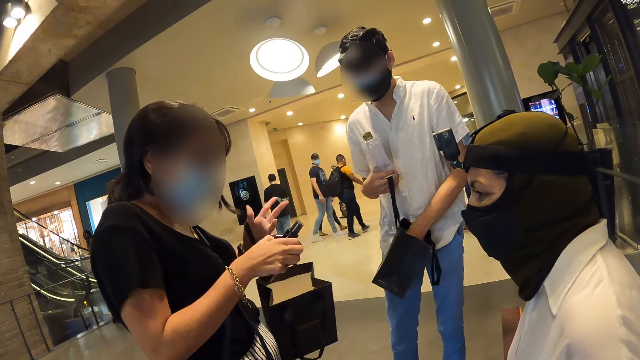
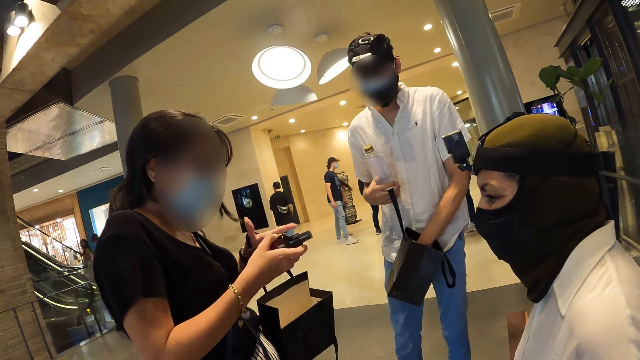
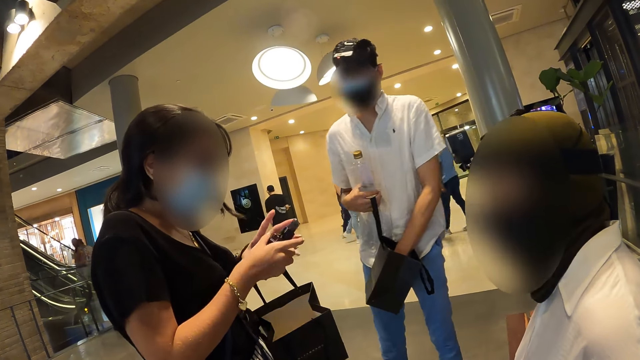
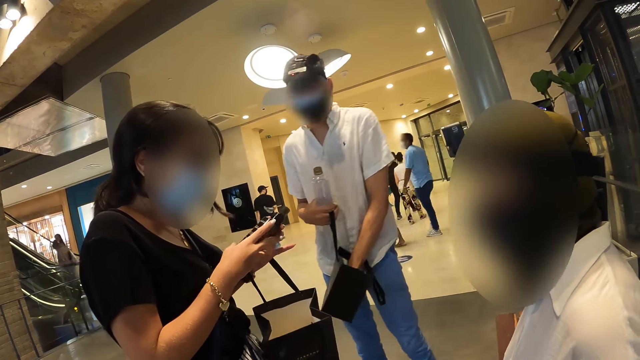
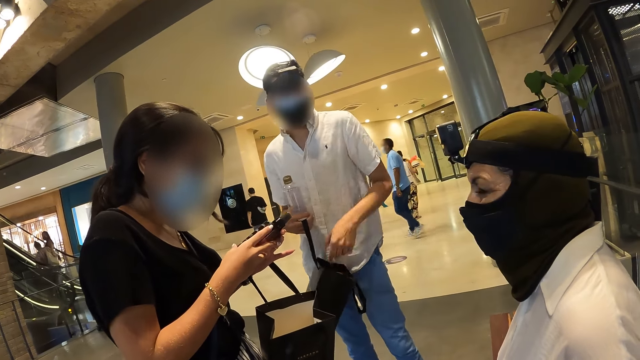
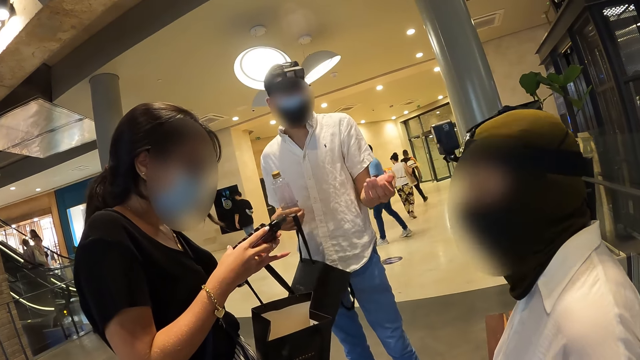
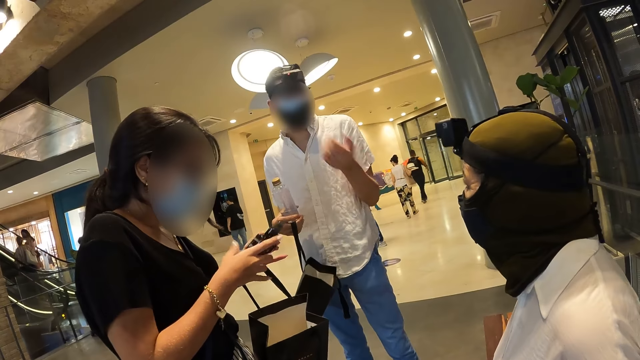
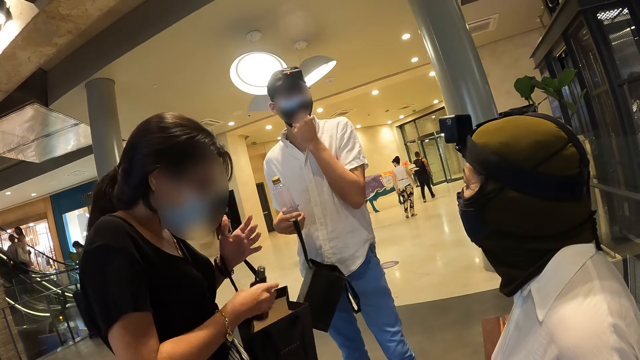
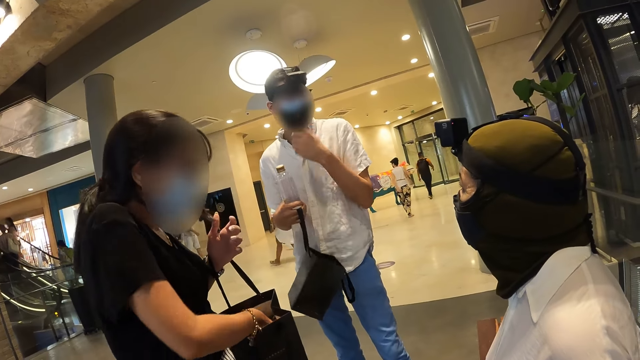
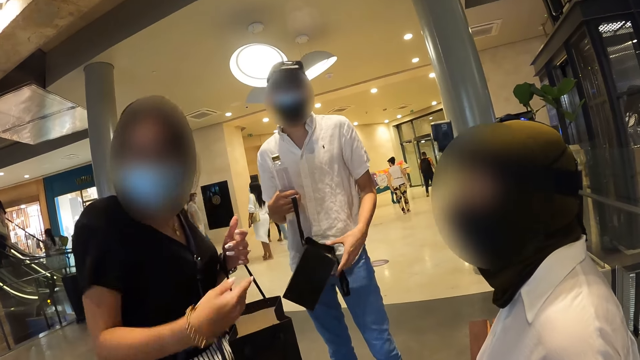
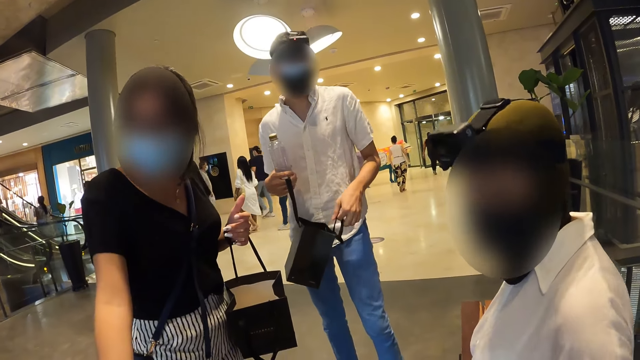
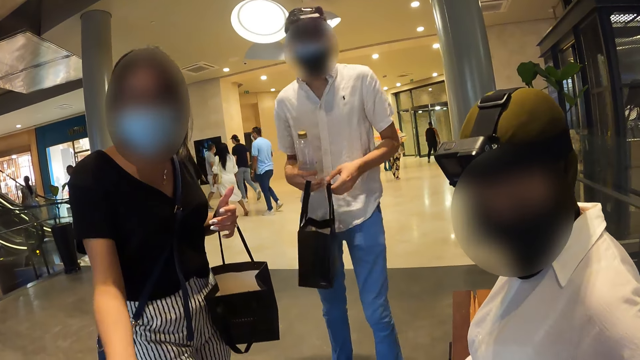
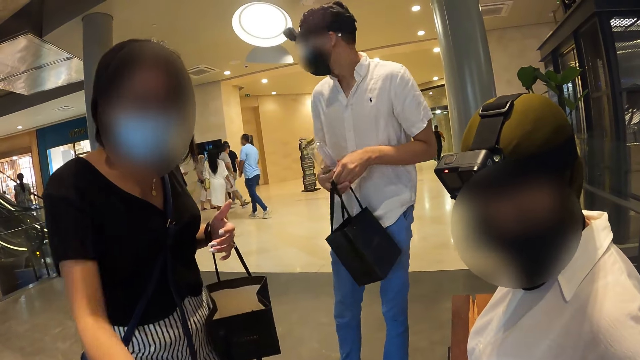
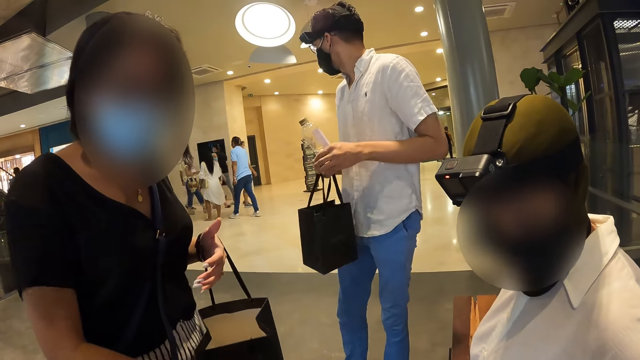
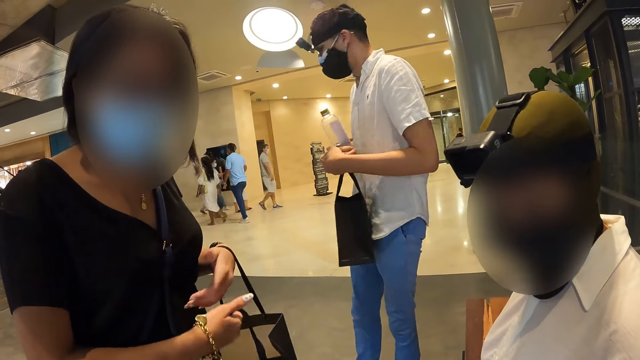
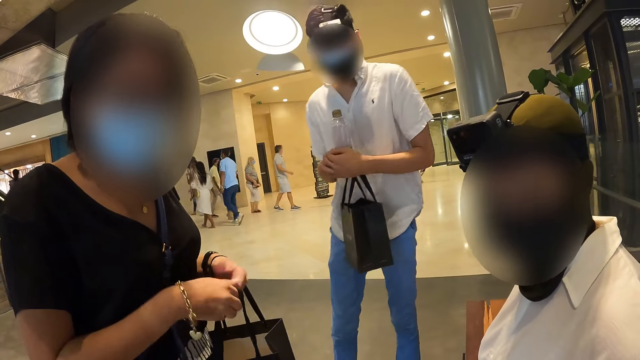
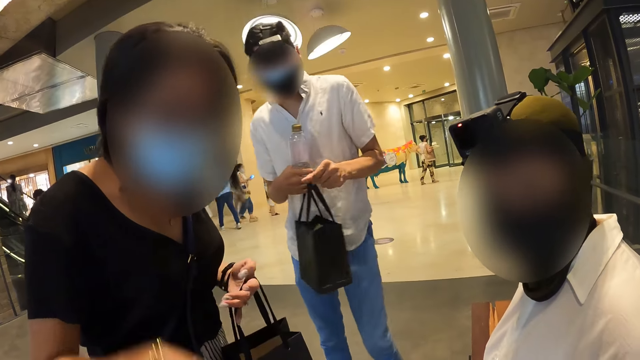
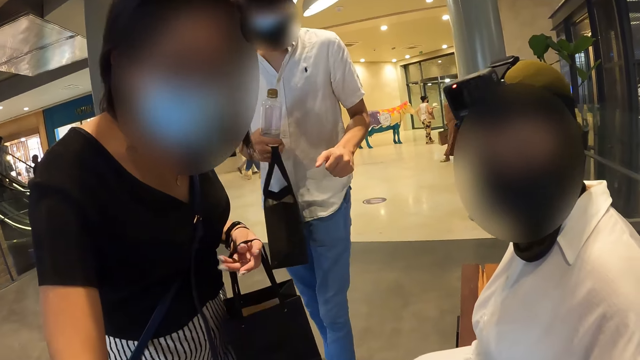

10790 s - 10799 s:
The woman picks up the spray from the package bag. The woman shows another woman the spray. The woman holds the bottle of perfume with both hands. The man interacts with the other woman. The man adjusts the face mask on his face with his left hand. The woman drops the bottle of perfume in her right hand in the paper bag in her left hand. The camera wearer interacts with the woman. The man holds the paper bag with both hands. The man holds the paper bag with his right hand. The man scratches his right hand with his left hand. The woman passes the handle of the paper bag in her right hand to her left hand.

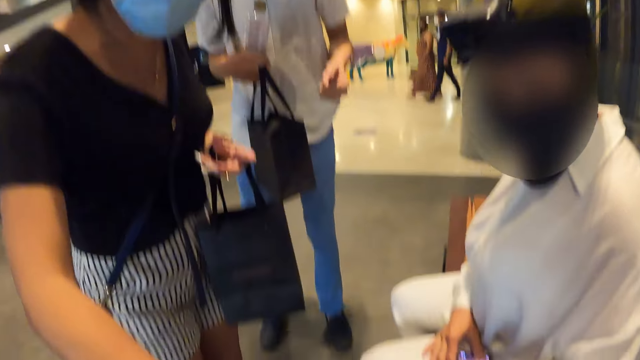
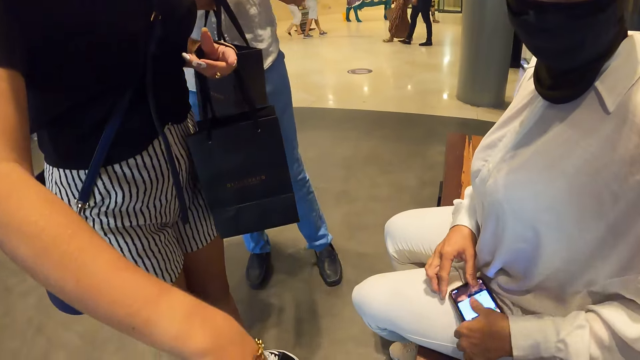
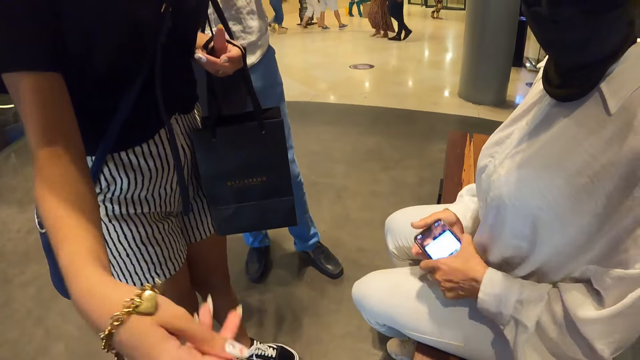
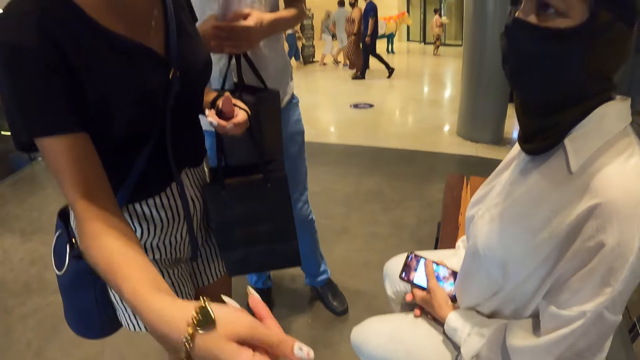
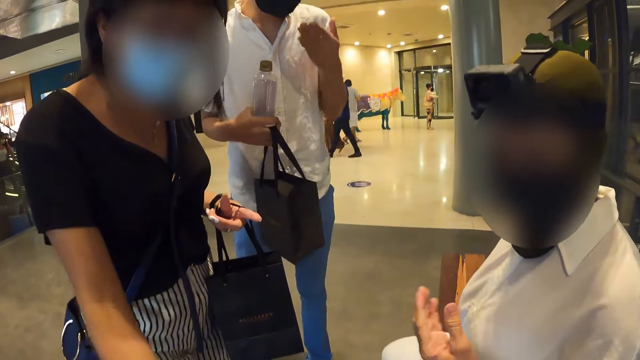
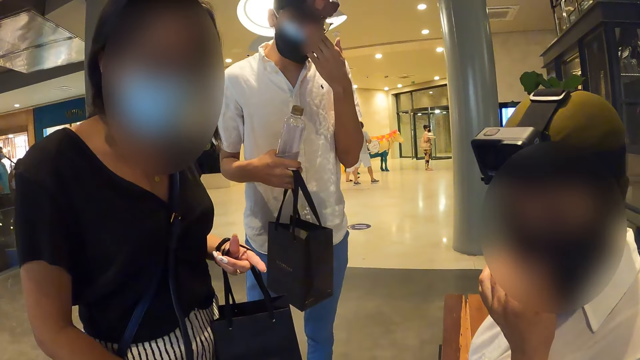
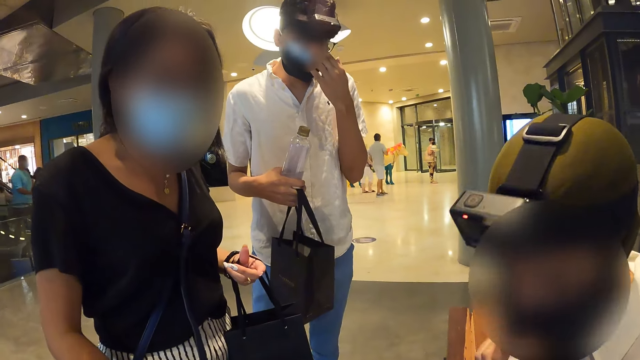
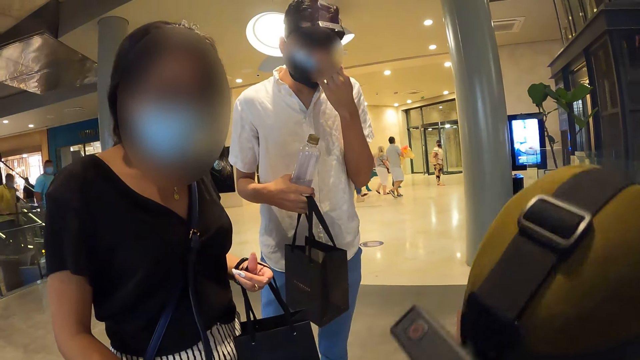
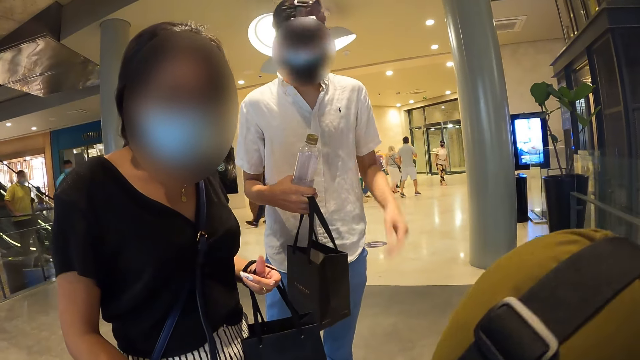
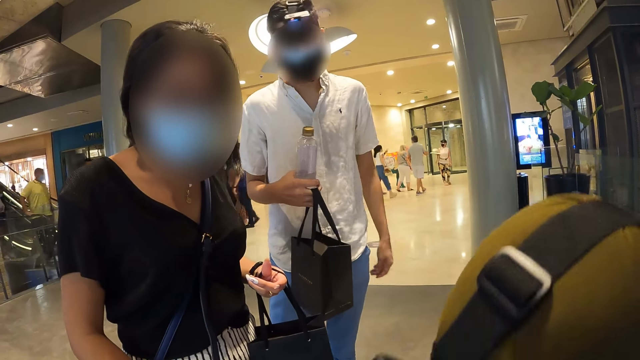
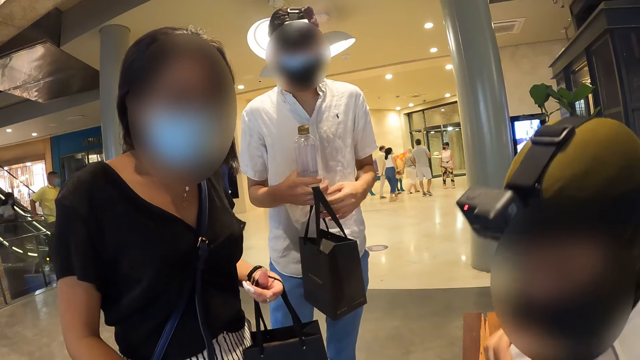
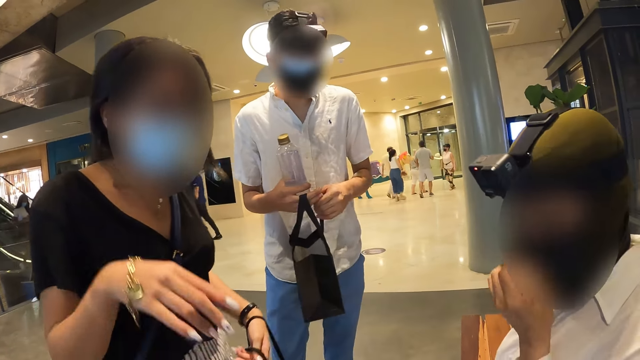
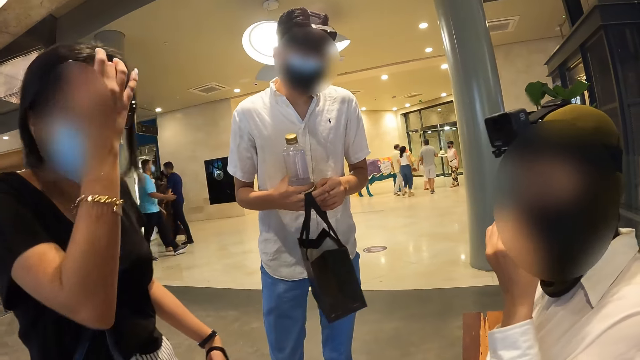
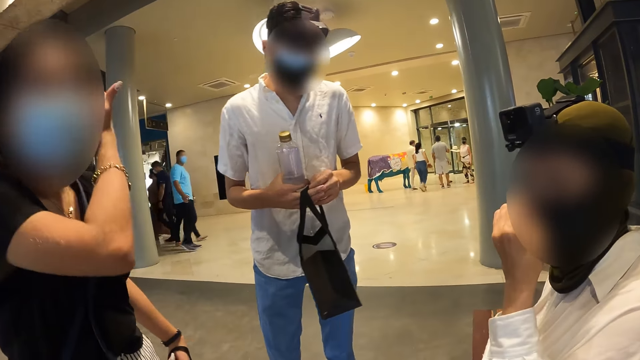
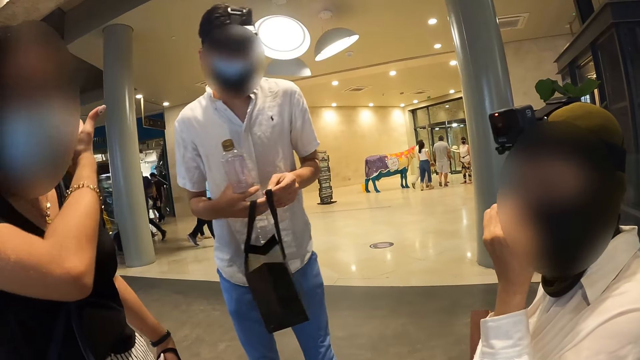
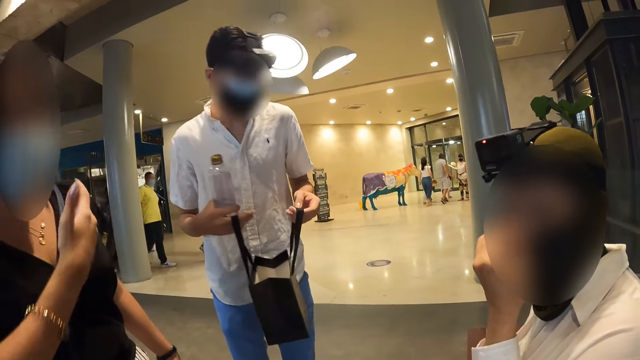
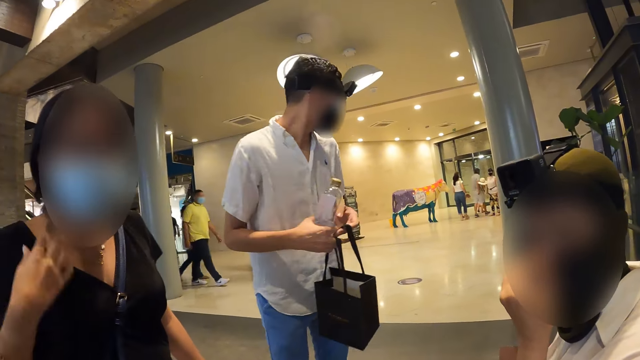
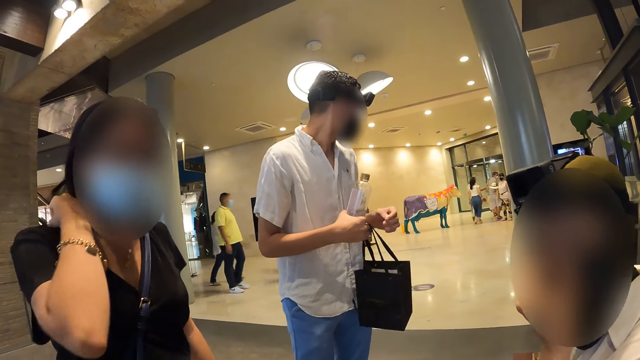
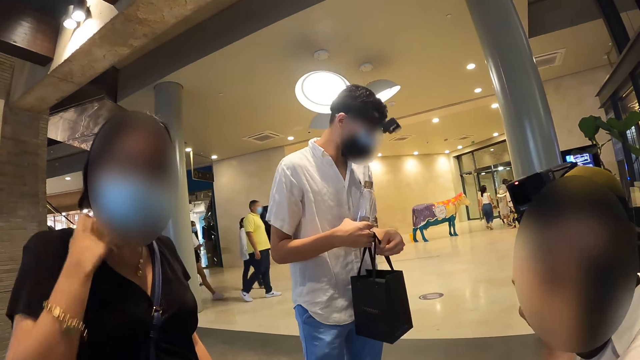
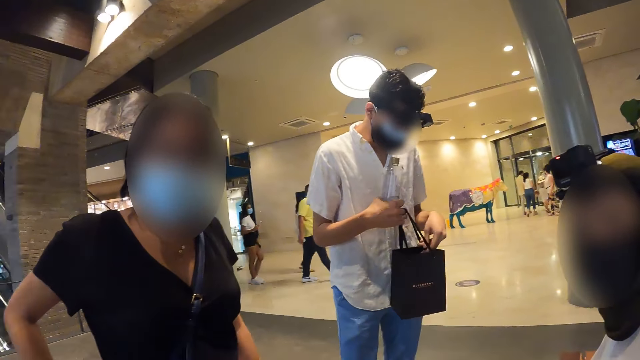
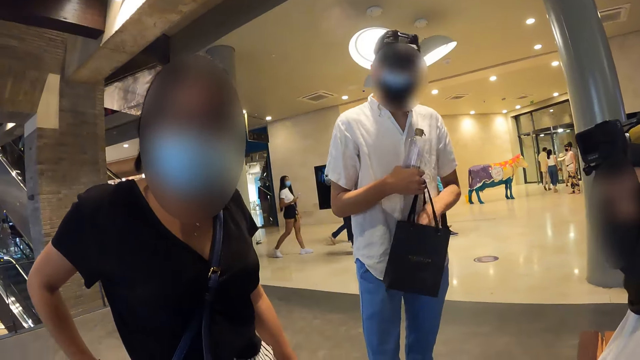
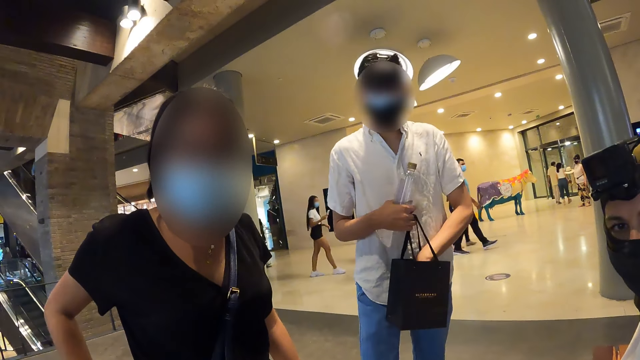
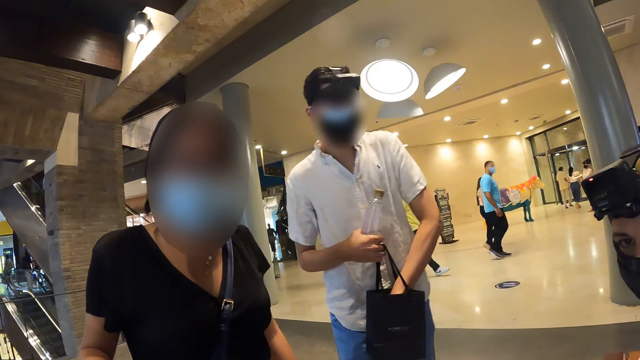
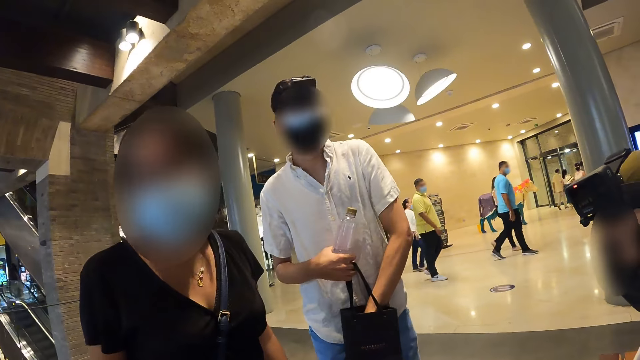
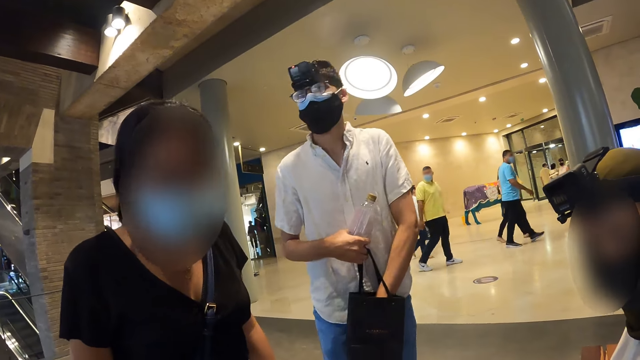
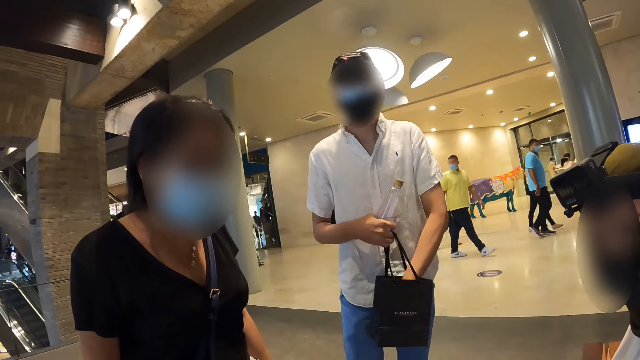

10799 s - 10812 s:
A lady interacts with the camera wearer. A woman picks up the phone from her lap with her left hand. The woman passes the phone in her left hand to her right hand. A man touches his face with his left hand. The woman adjusts her ski mask with her left hand. The man holds the paper bag with both hands. Another woman adjusts her hair with her right hand. The man passes the handle of the paper bag in his left hand to his right hand. The man dips his left hand in the paper bag in his right hand.
